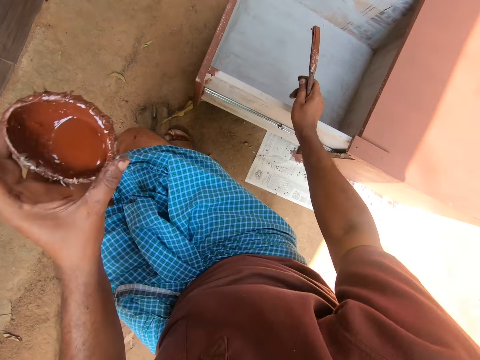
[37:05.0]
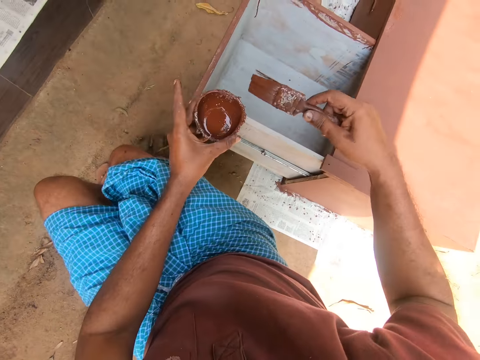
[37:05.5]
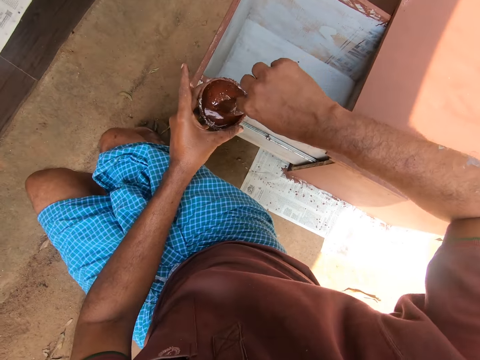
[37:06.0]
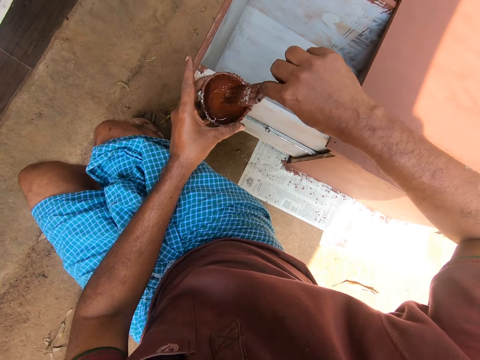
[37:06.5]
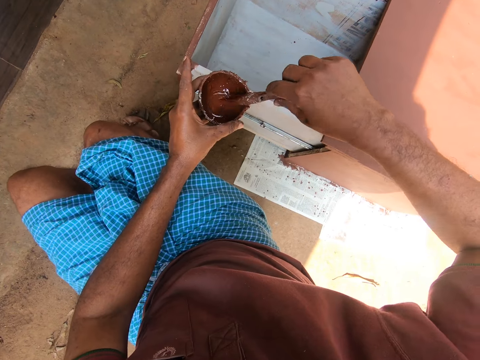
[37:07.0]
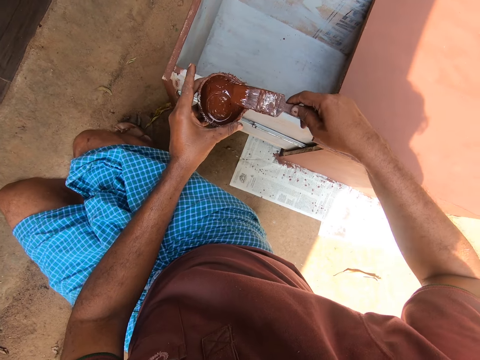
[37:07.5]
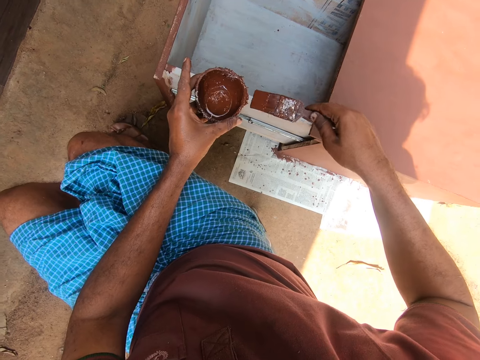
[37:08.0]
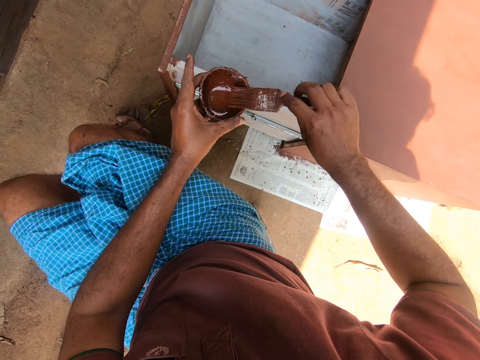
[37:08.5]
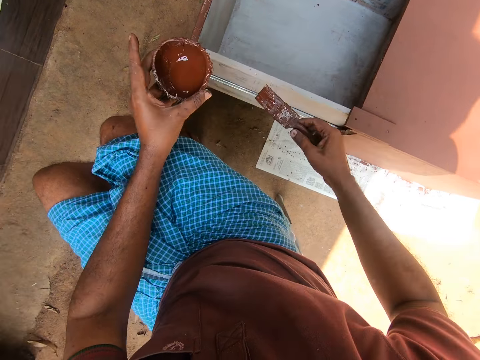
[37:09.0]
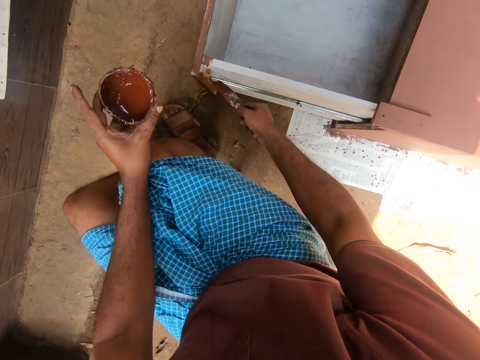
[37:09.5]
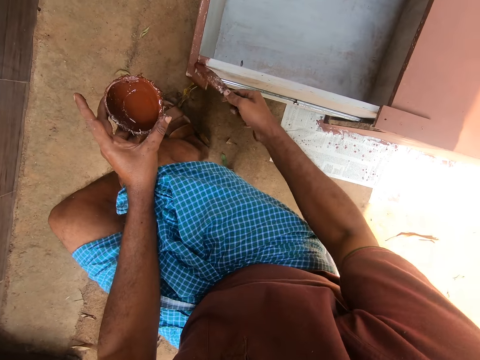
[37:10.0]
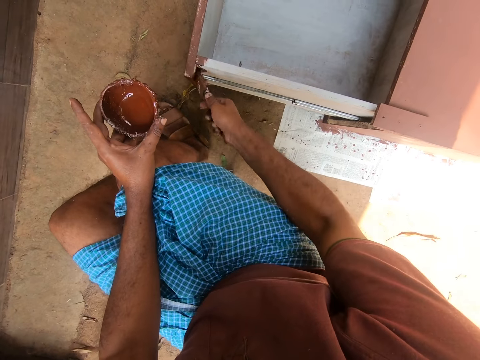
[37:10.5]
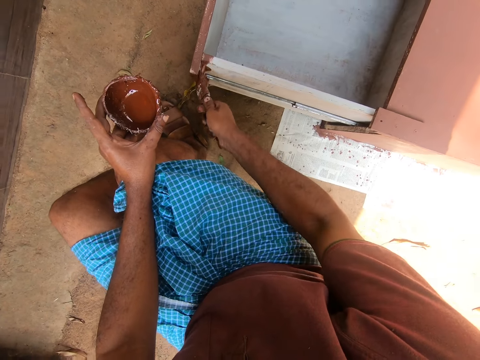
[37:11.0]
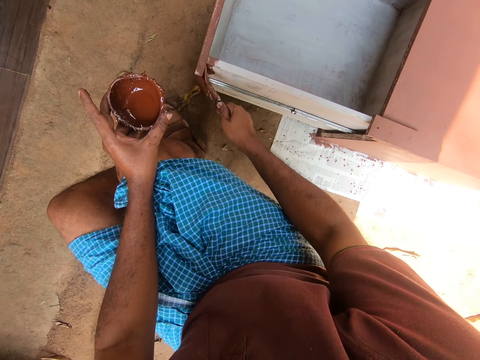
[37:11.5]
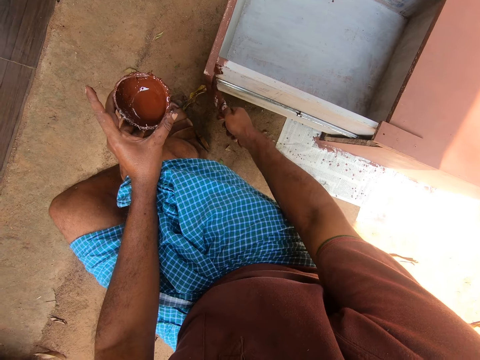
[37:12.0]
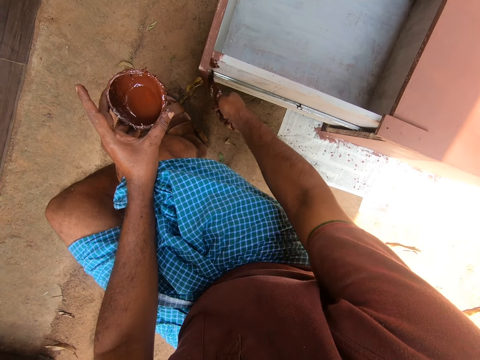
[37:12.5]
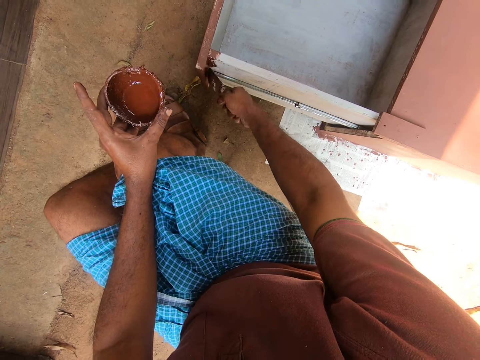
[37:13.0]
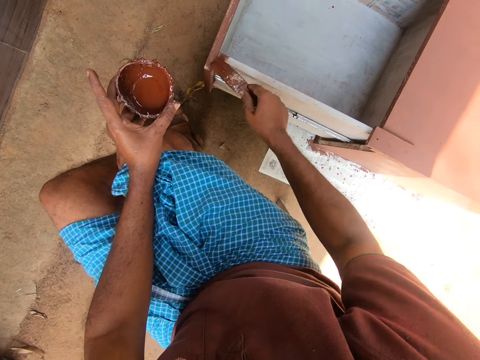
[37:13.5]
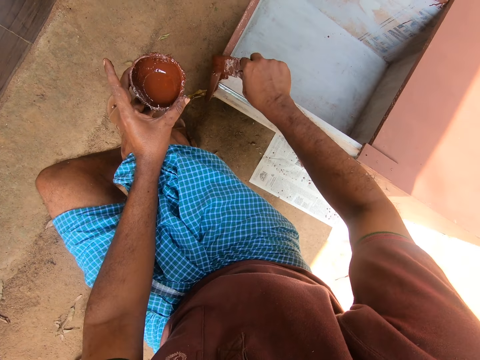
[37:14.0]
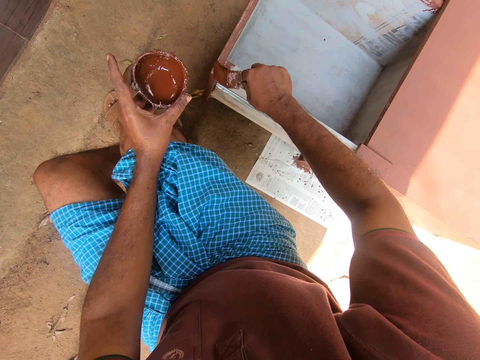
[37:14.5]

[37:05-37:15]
The camera wearer touches a part of the edges of the drawer cabinet. He sits on the stool. He takes paint with the brush from the cup in his hand. He removes the paint brush from the paint. He paints another side of the drawer of the cabinet with the brush in his hand.

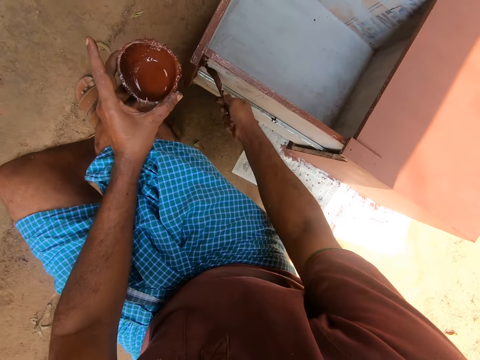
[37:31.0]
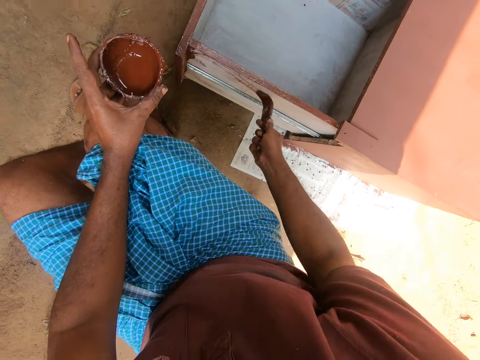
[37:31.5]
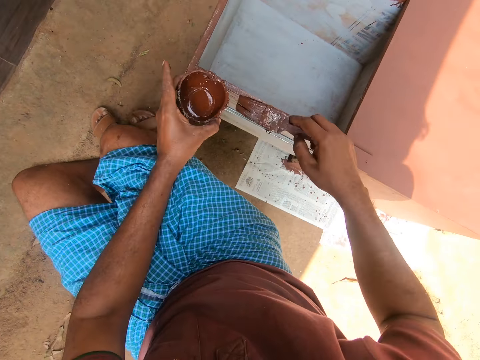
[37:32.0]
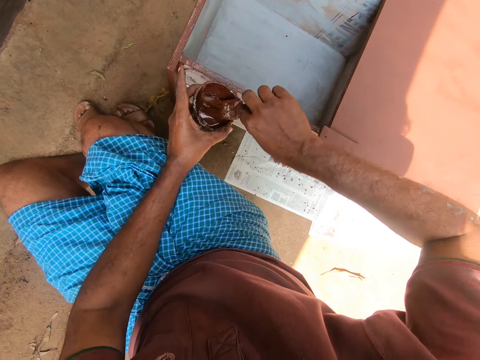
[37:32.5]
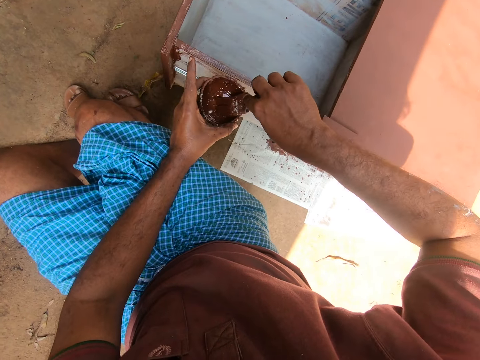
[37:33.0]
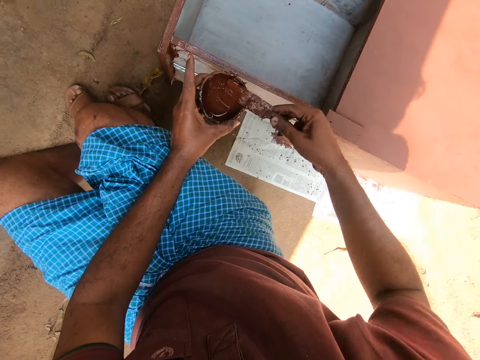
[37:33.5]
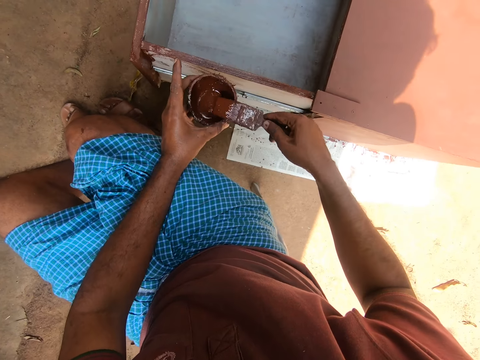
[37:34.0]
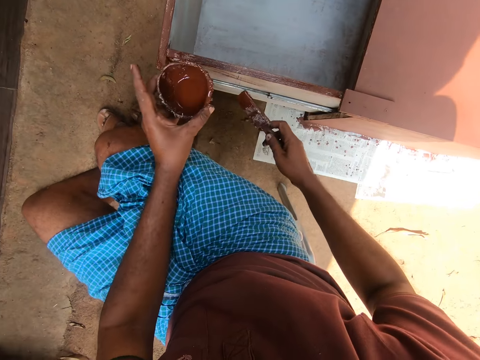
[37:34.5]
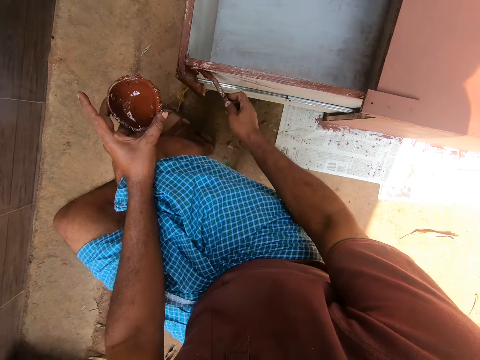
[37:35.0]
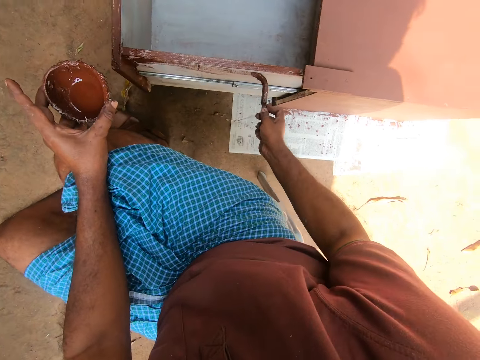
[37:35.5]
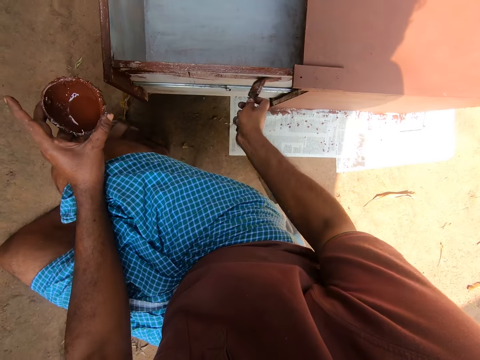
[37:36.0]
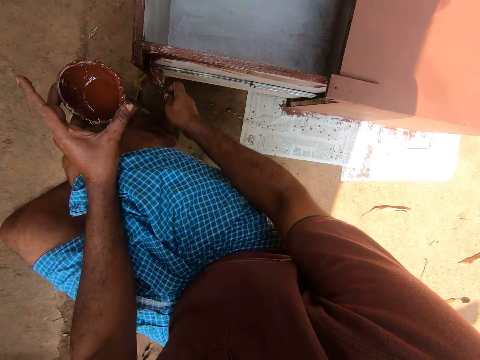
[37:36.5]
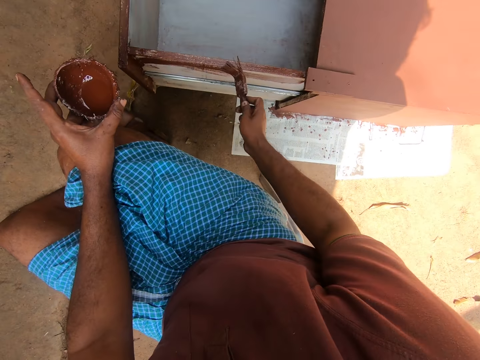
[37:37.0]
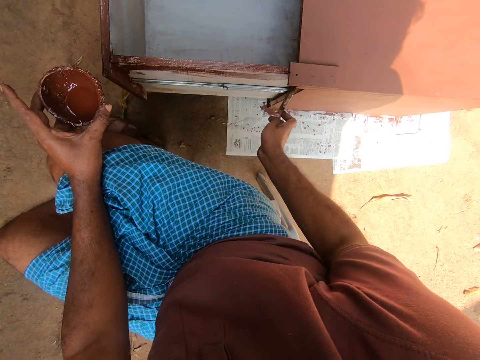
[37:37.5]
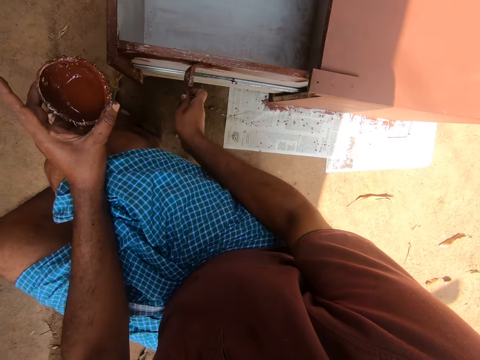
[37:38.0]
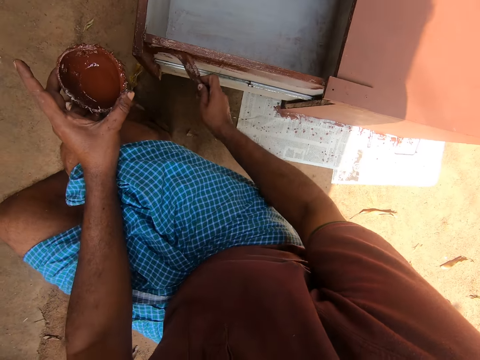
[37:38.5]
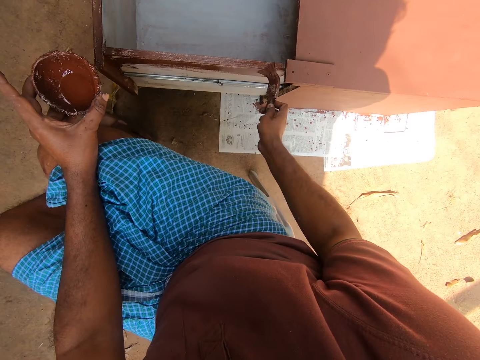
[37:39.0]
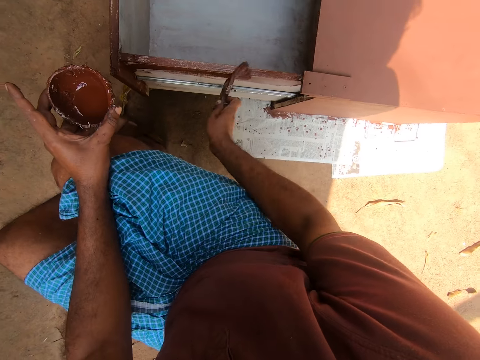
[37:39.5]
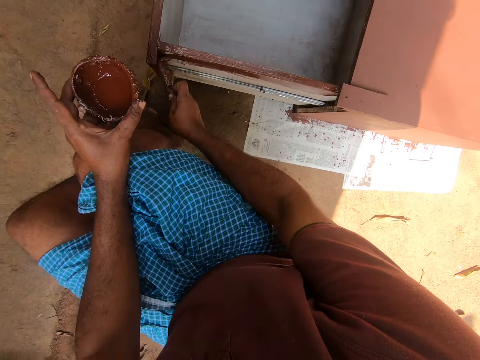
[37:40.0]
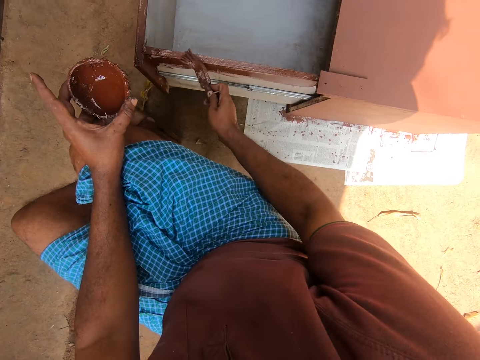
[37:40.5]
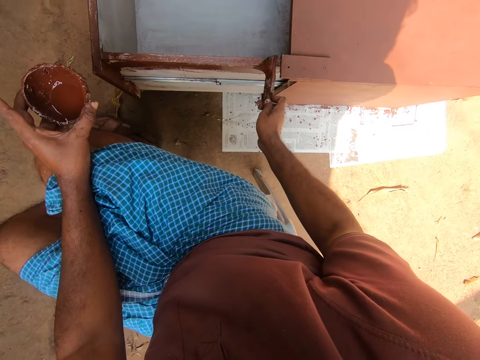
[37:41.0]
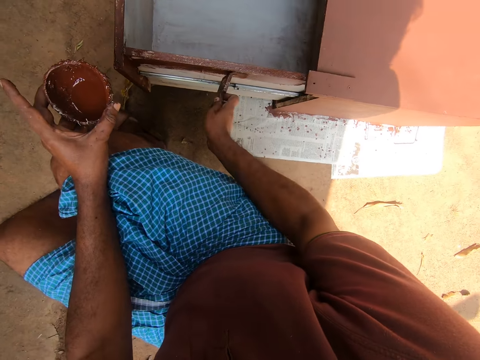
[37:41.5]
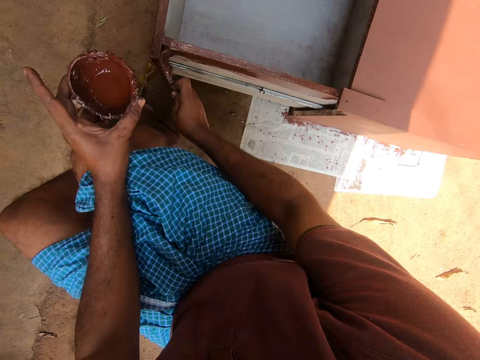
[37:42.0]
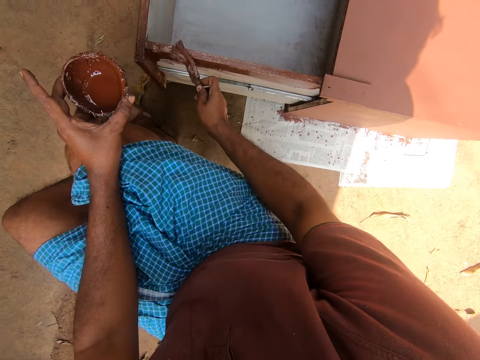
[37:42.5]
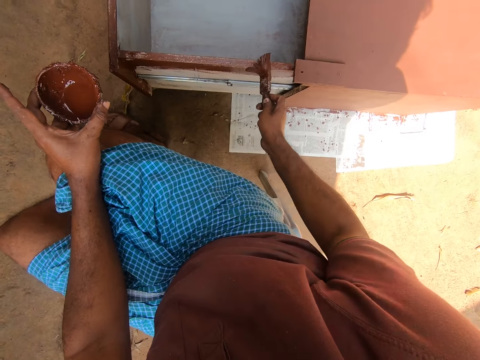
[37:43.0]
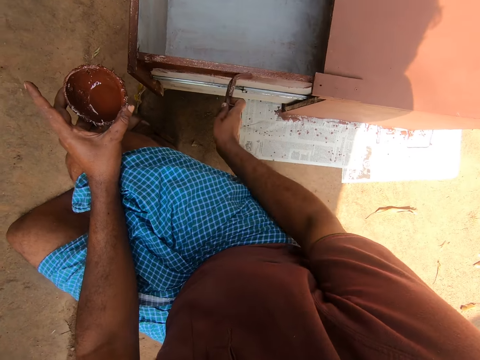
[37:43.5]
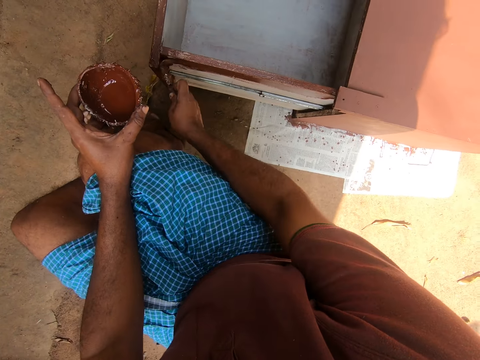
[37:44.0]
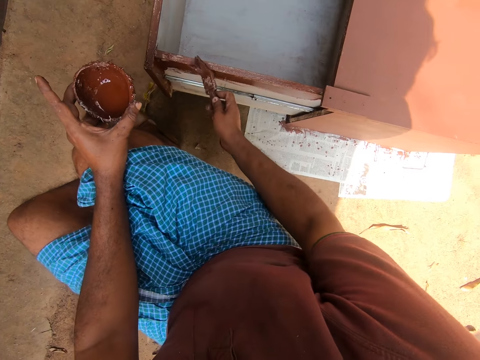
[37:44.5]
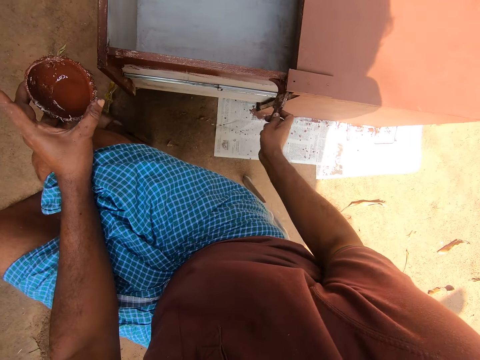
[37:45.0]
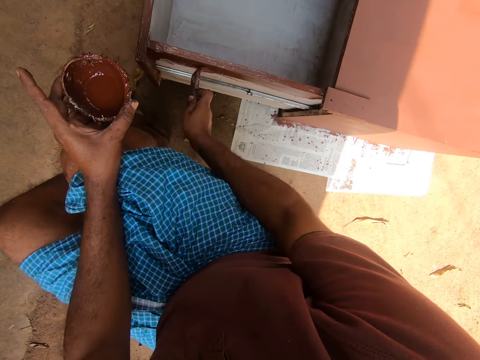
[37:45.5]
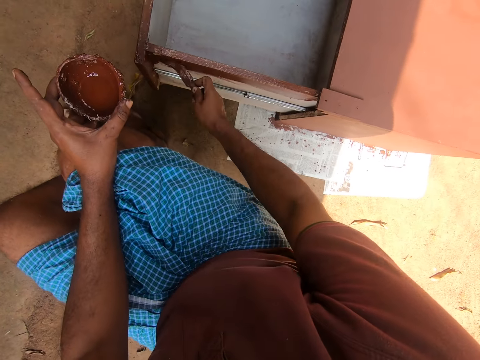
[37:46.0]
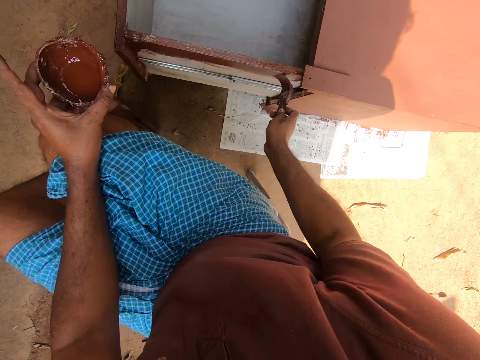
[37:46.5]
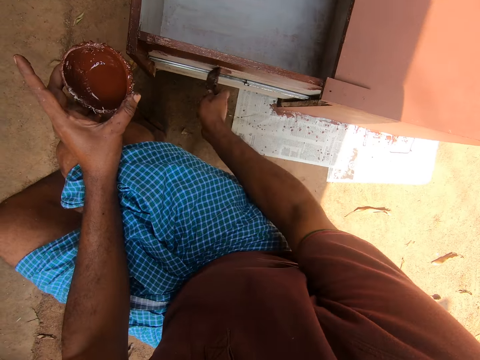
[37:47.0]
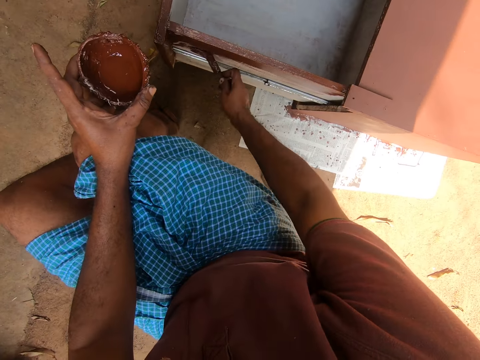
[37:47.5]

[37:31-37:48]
The camera wearer takes paint with the brush from the cup in his hand. He removes the paint brush from the paint. He paints the side of the drawer of the cabinet with the brush in his hand.
